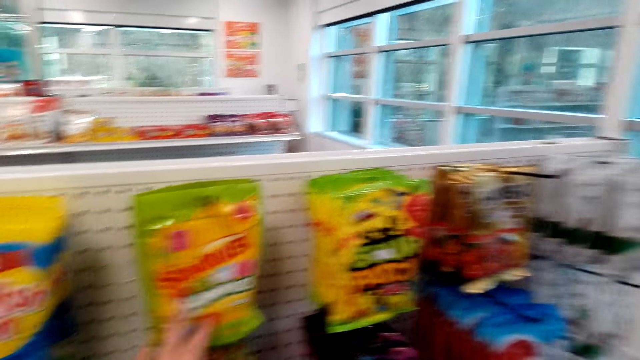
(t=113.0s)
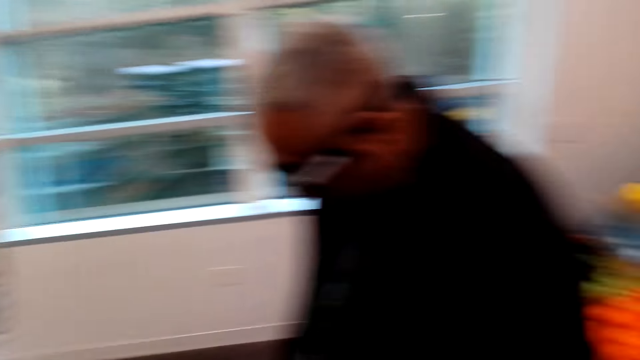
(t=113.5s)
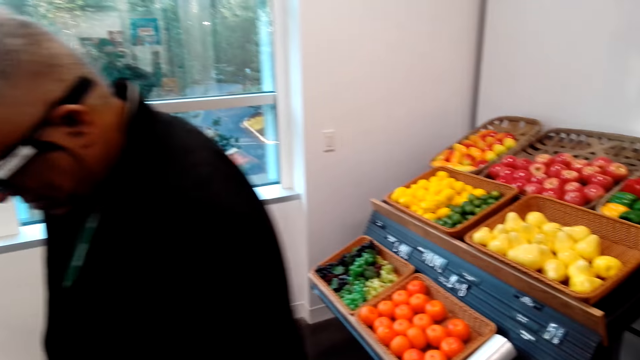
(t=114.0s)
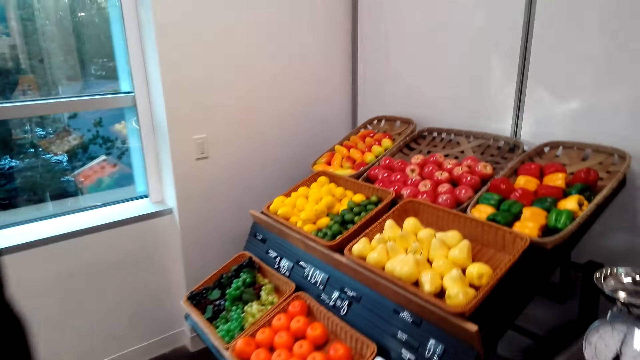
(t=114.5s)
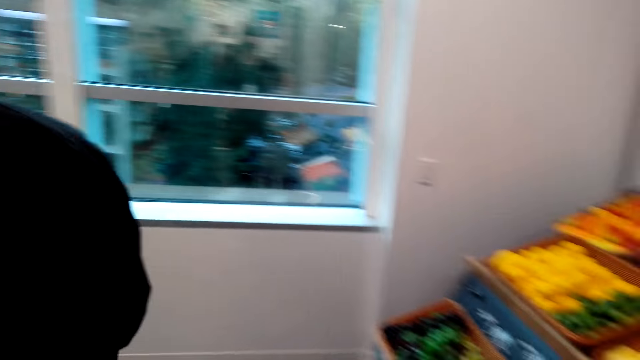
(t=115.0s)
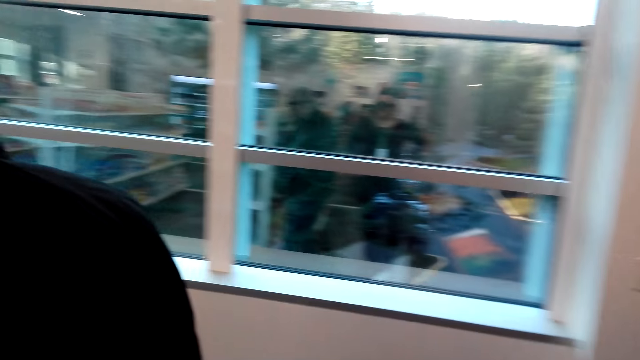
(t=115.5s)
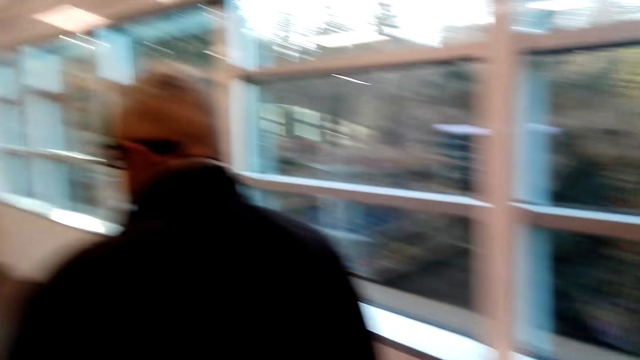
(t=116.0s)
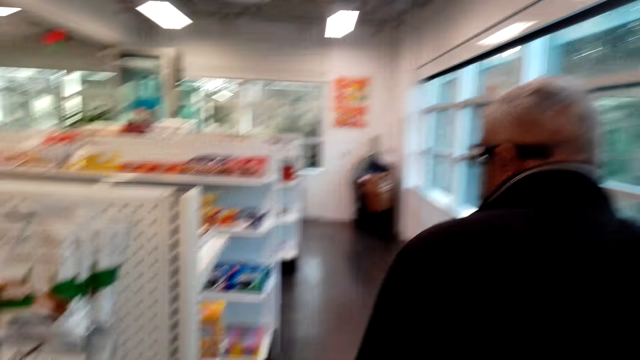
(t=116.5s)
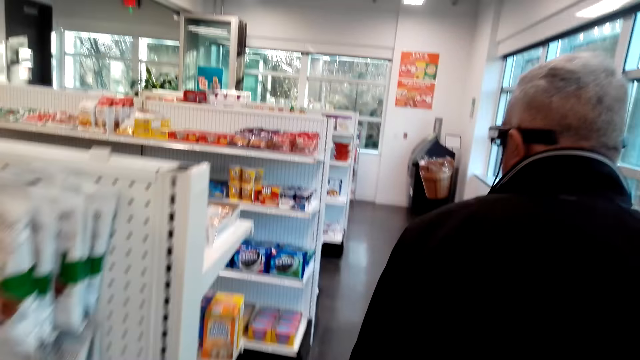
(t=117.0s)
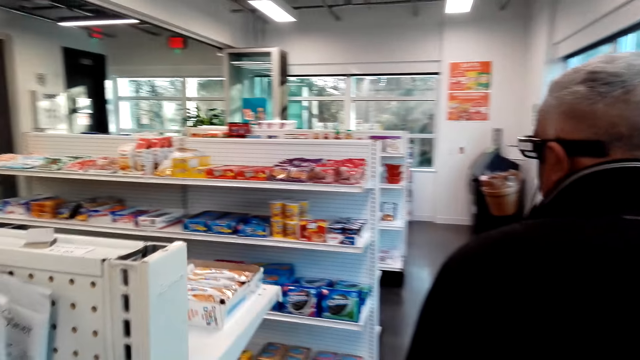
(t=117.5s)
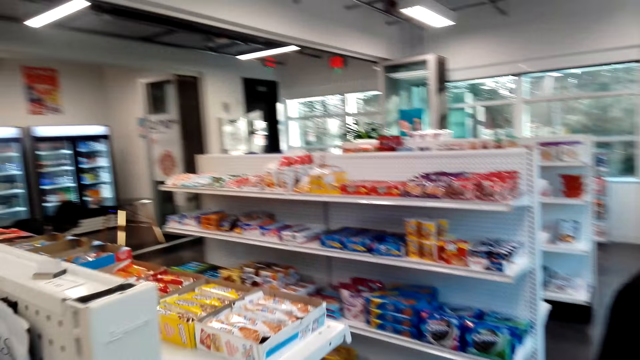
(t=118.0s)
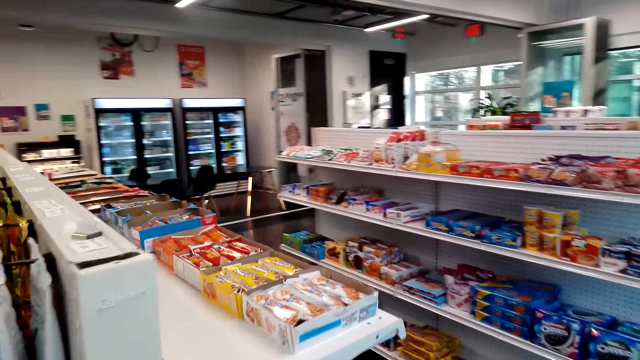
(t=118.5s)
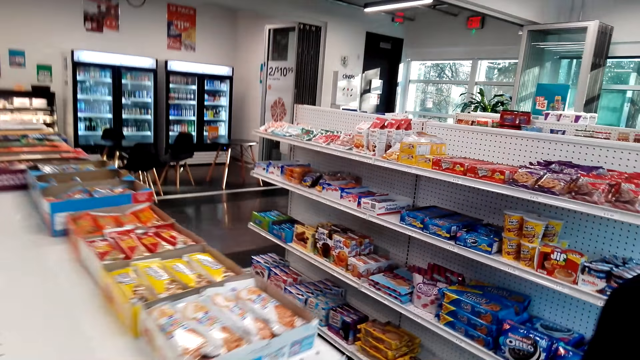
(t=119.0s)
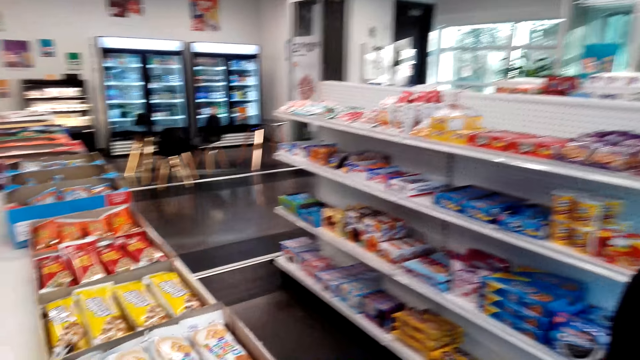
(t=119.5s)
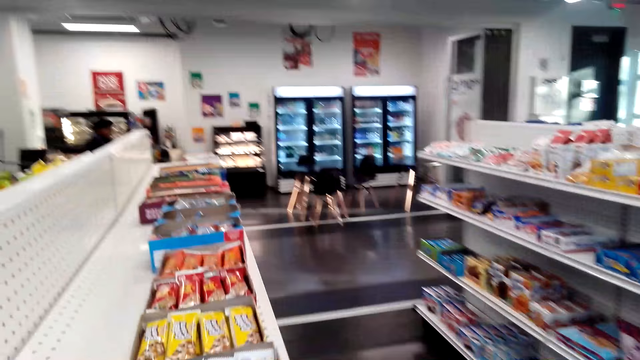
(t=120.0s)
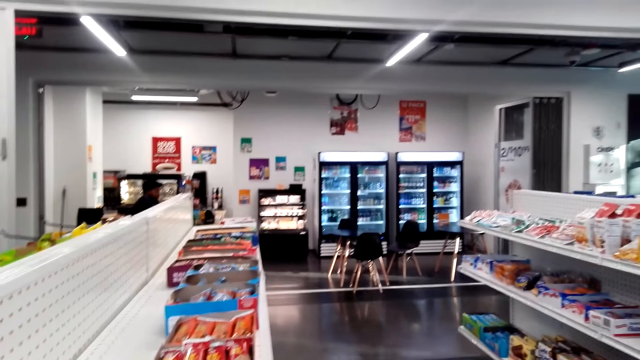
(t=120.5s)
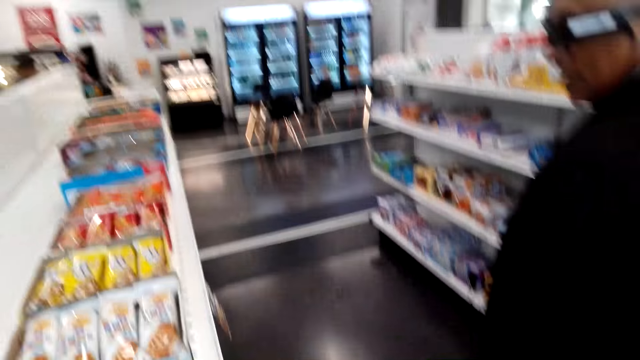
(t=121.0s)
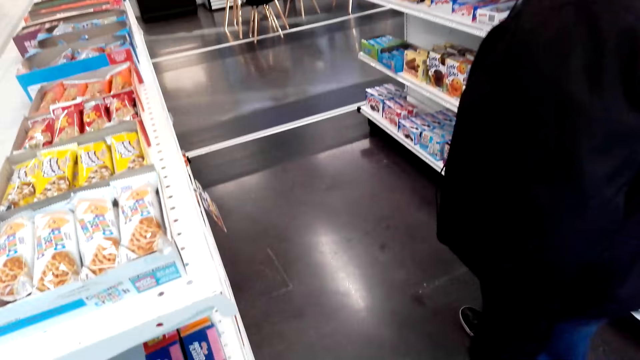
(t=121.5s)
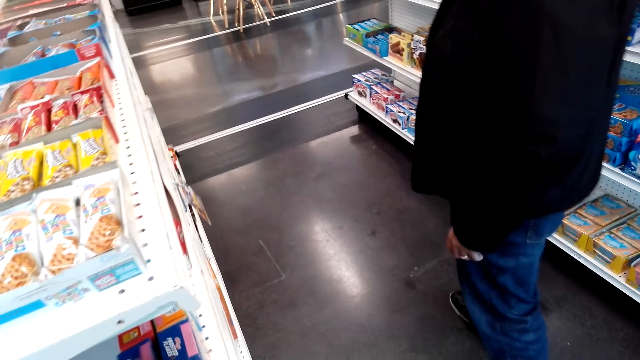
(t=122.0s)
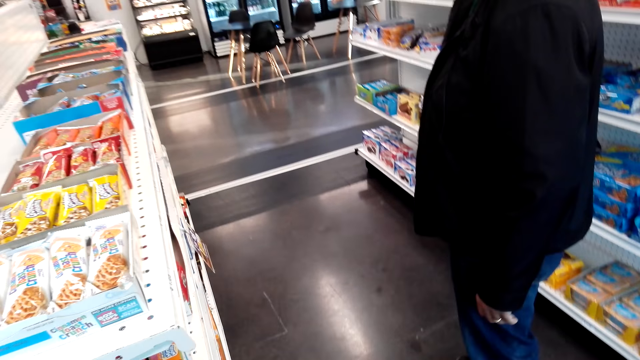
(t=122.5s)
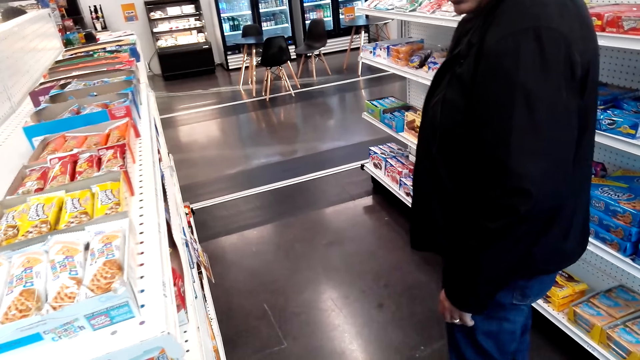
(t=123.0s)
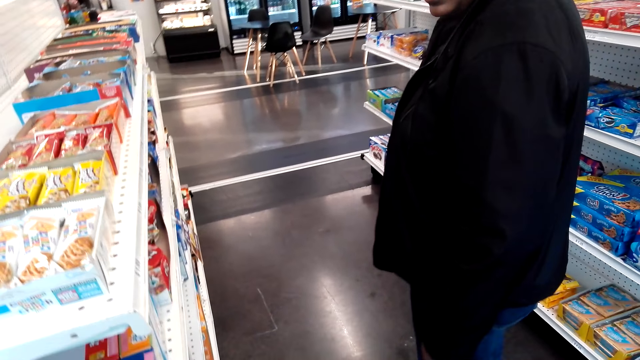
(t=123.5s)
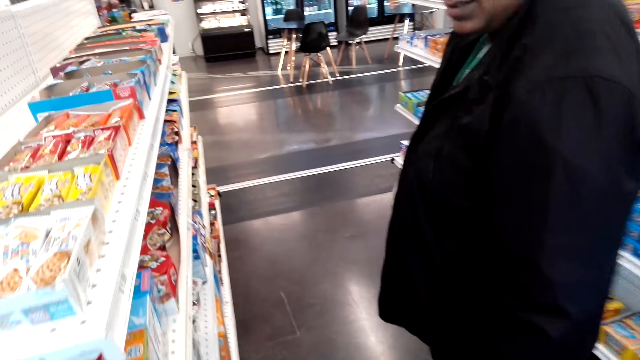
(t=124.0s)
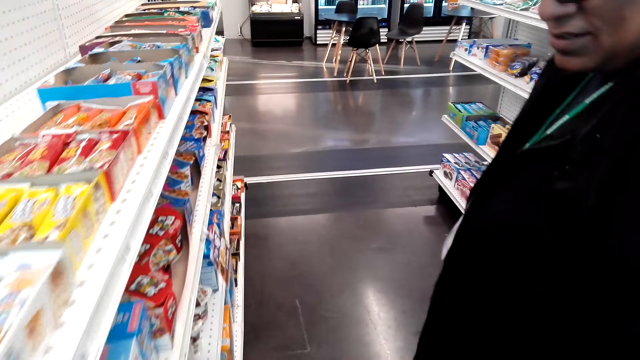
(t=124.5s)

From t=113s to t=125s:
The camera wearer walks around the supermarket. A man walks on the floor. The camera wearer stands on the floor. The man stands on the floor. The camera wearer looks at items in the shelves.

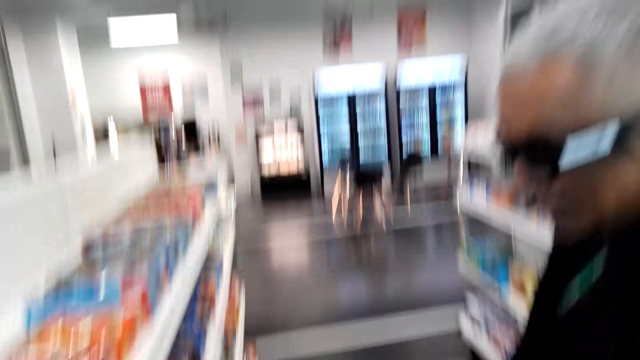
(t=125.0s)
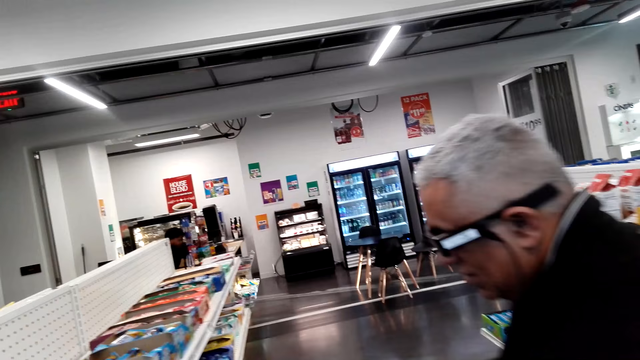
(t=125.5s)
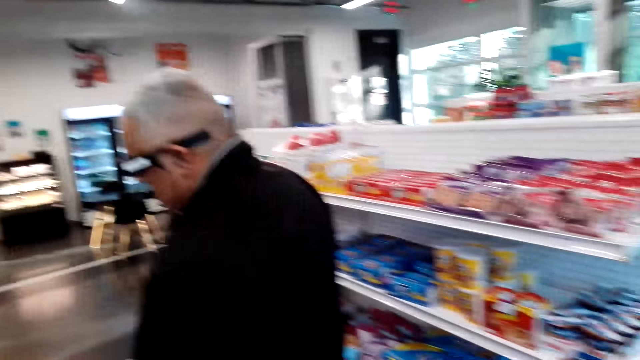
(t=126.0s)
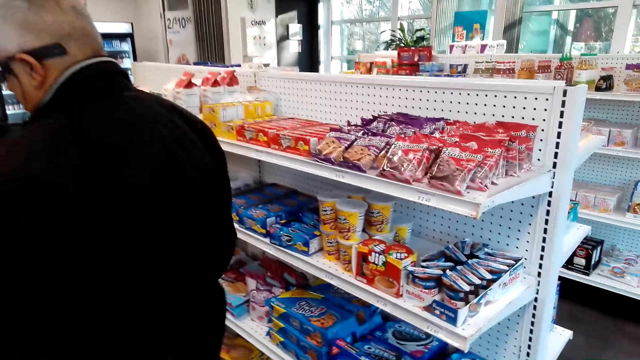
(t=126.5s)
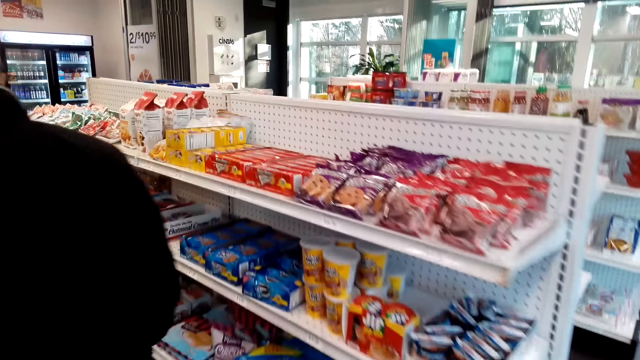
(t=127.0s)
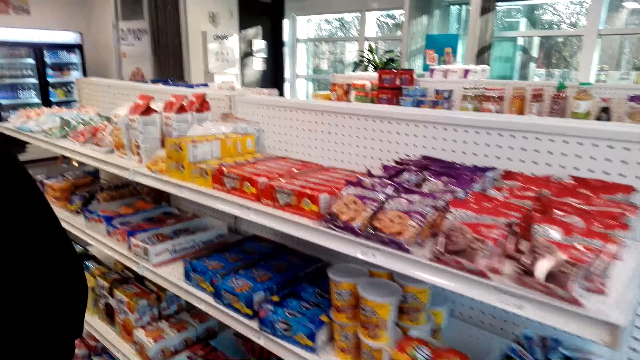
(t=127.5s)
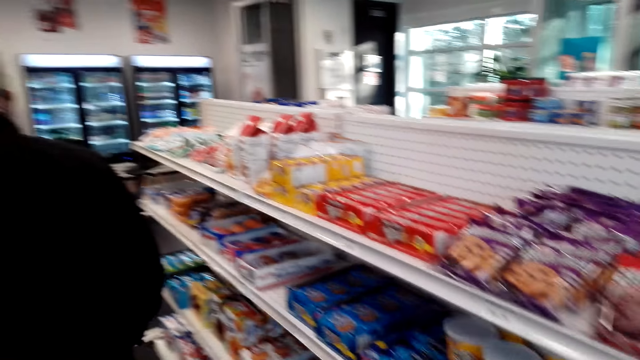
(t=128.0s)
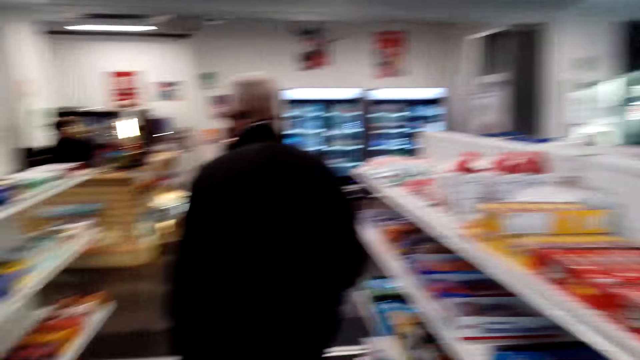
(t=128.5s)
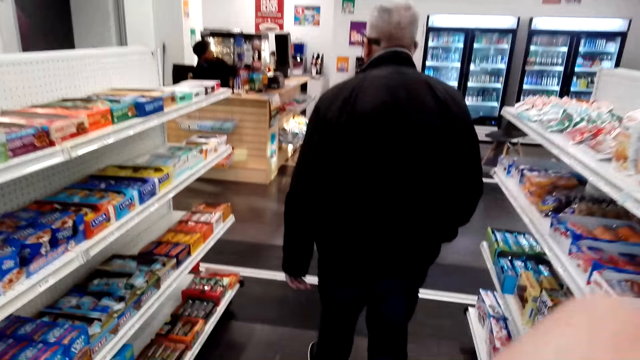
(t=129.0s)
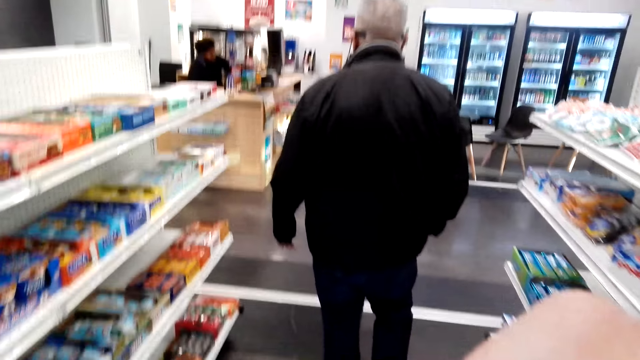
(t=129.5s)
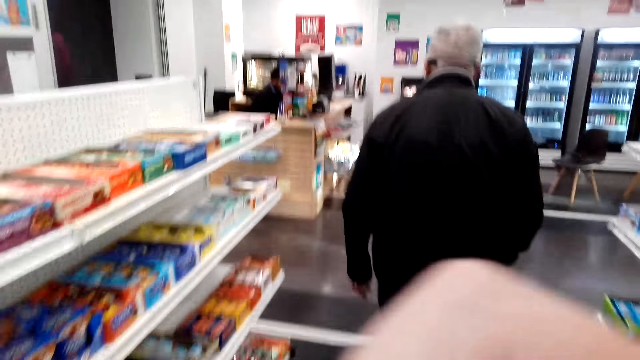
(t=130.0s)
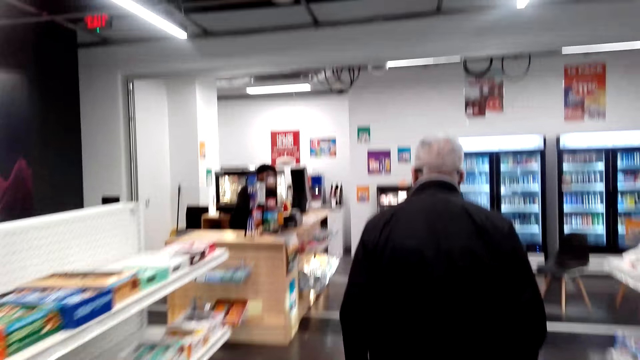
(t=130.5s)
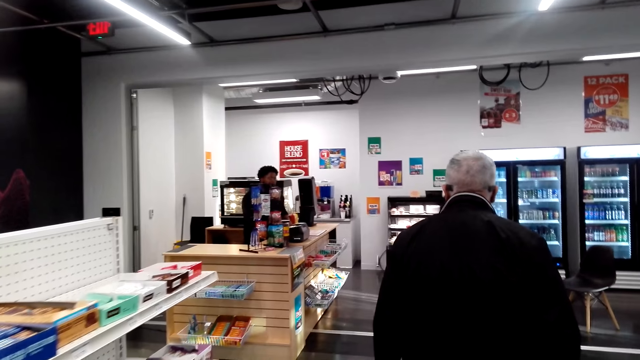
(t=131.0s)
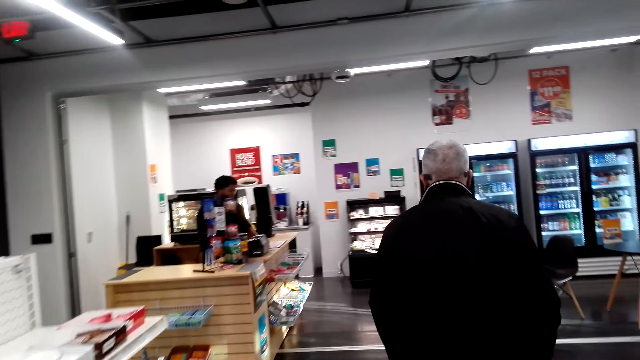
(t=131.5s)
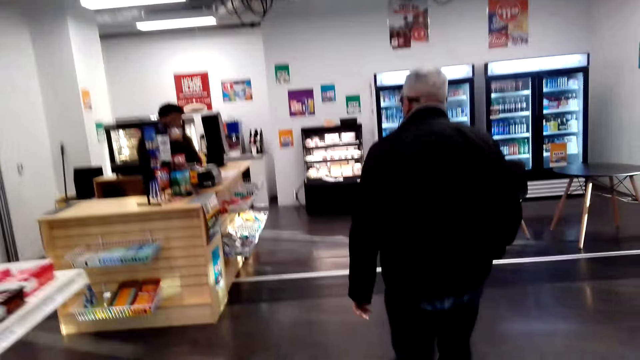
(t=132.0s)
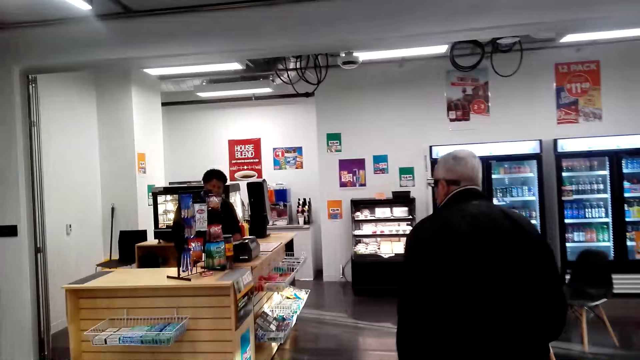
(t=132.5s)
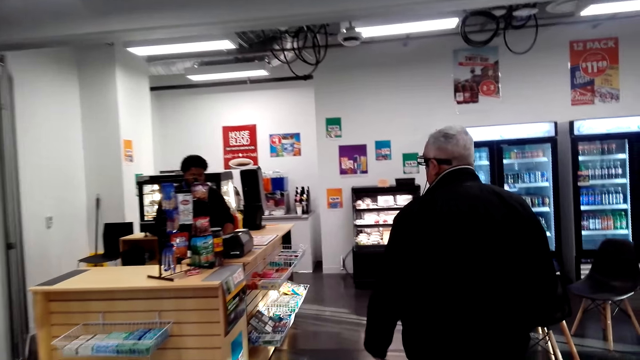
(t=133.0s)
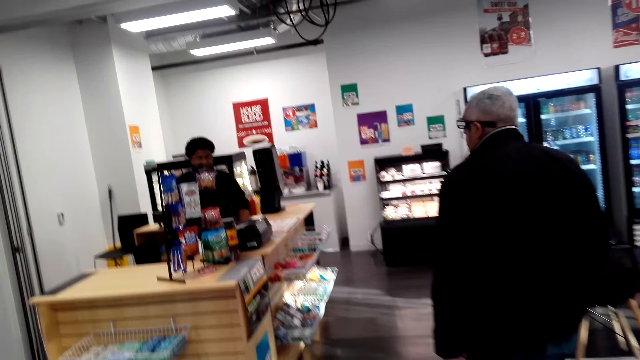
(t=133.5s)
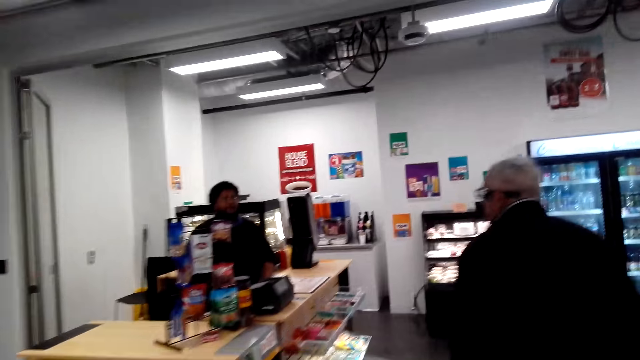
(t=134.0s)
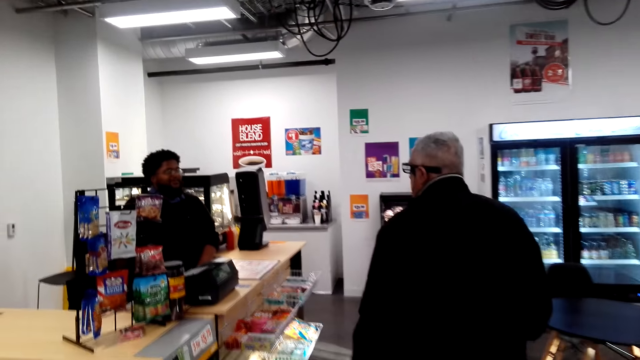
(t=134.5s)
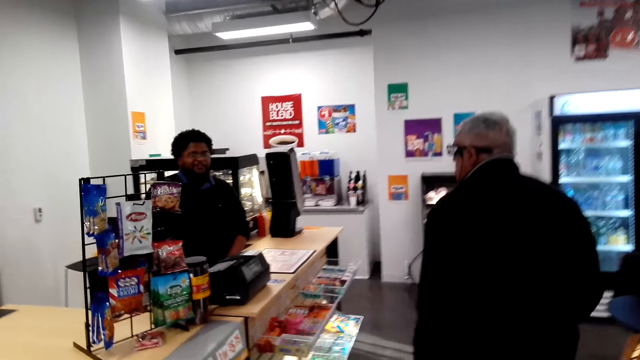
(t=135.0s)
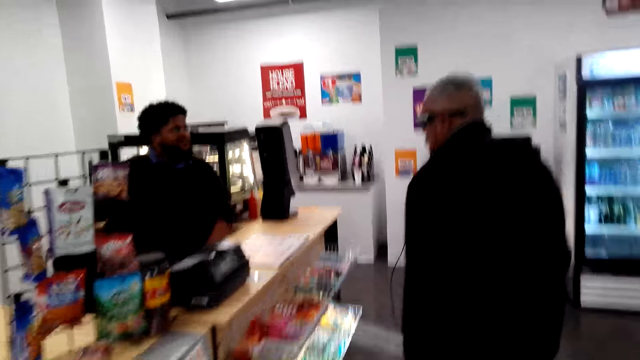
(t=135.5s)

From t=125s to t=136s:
The camera wearer walks around the supermarket. A man walks on the floor. Another man stands on the floor.
